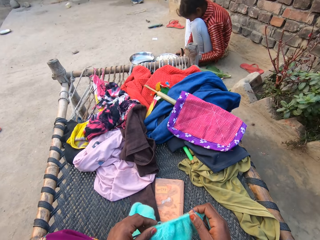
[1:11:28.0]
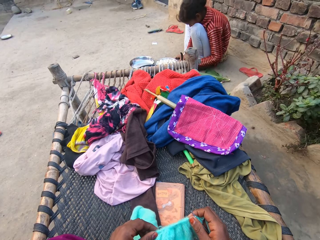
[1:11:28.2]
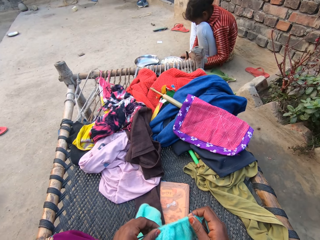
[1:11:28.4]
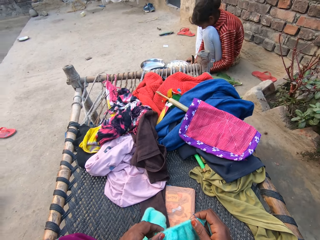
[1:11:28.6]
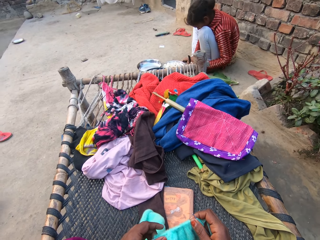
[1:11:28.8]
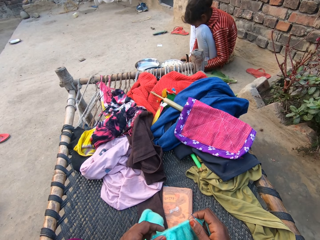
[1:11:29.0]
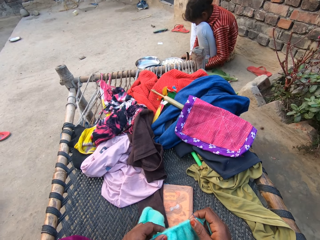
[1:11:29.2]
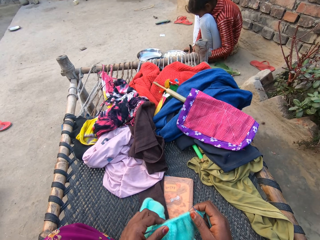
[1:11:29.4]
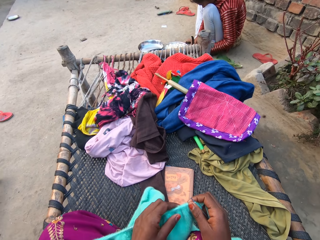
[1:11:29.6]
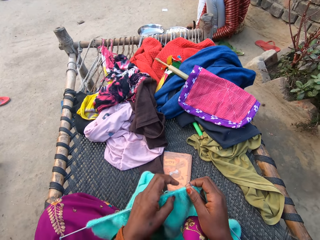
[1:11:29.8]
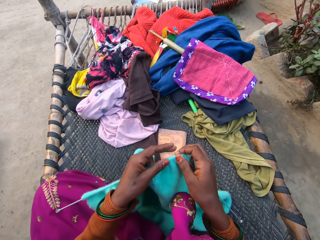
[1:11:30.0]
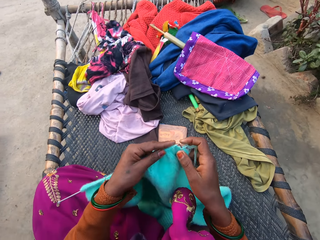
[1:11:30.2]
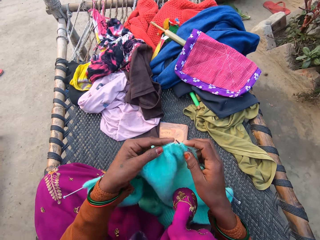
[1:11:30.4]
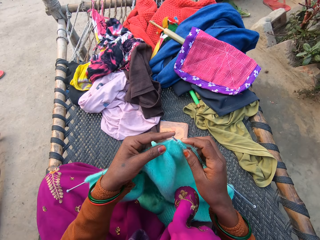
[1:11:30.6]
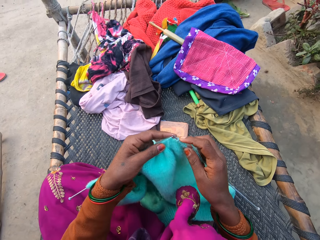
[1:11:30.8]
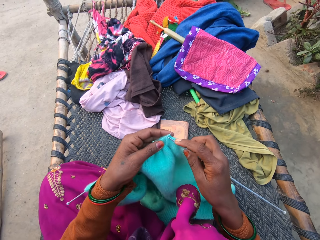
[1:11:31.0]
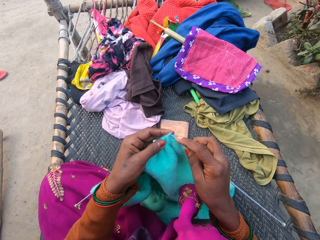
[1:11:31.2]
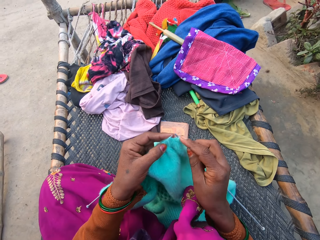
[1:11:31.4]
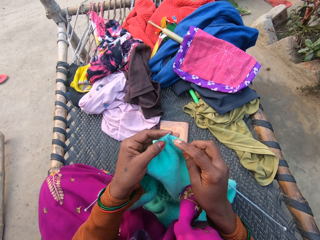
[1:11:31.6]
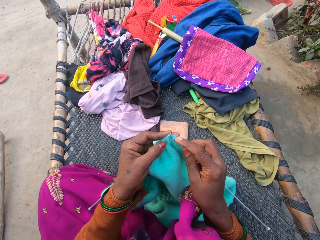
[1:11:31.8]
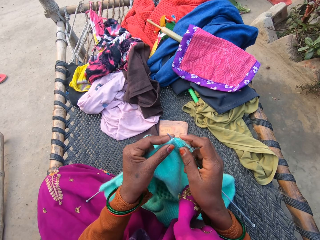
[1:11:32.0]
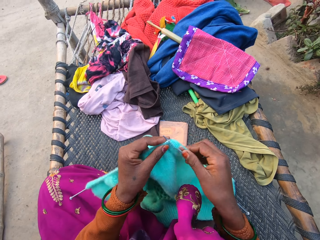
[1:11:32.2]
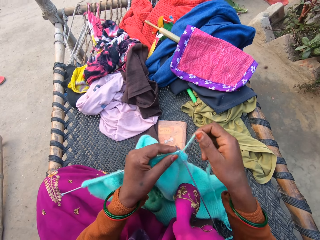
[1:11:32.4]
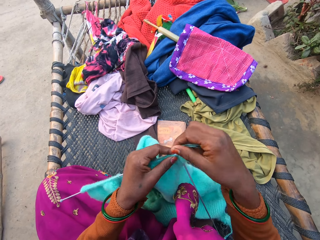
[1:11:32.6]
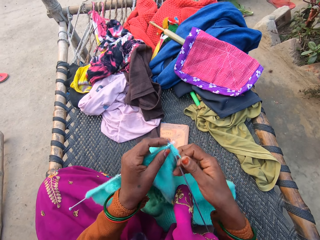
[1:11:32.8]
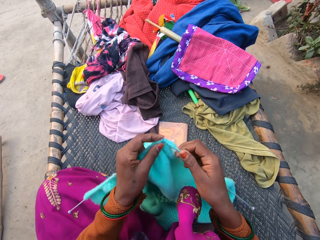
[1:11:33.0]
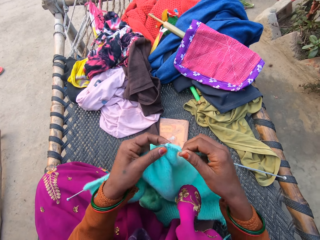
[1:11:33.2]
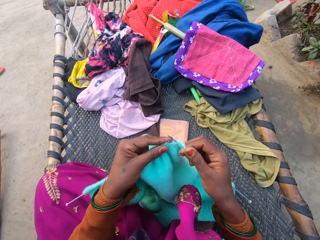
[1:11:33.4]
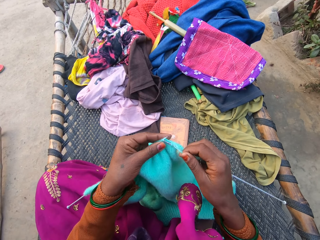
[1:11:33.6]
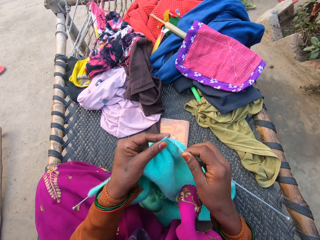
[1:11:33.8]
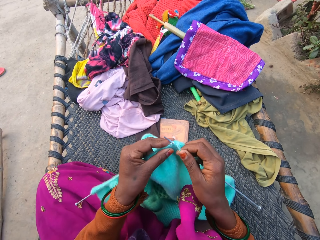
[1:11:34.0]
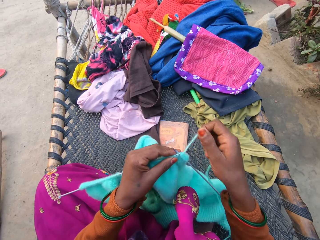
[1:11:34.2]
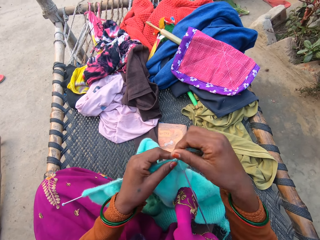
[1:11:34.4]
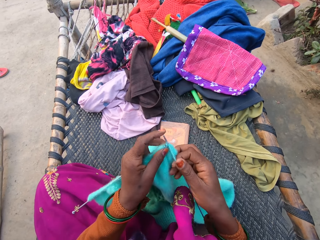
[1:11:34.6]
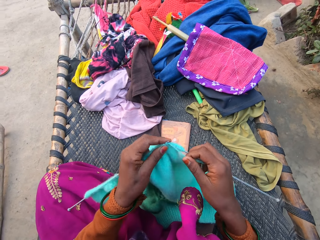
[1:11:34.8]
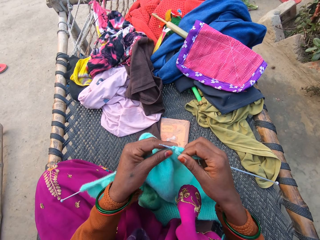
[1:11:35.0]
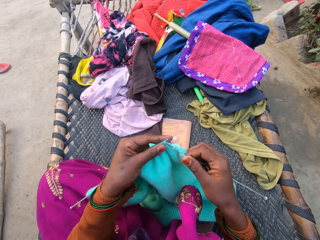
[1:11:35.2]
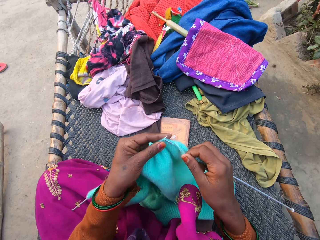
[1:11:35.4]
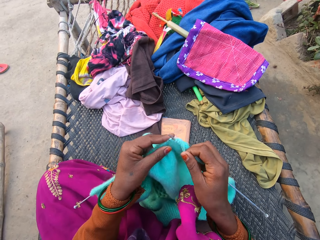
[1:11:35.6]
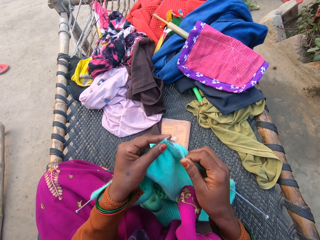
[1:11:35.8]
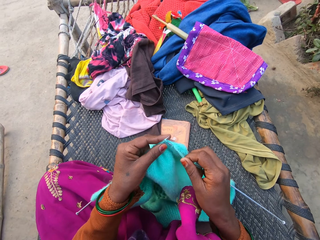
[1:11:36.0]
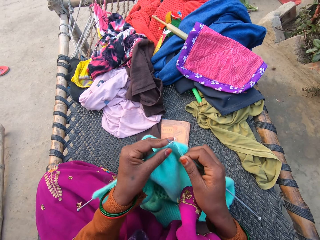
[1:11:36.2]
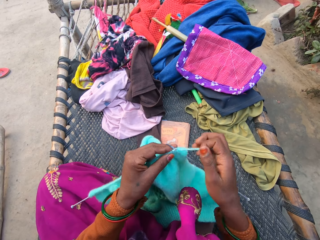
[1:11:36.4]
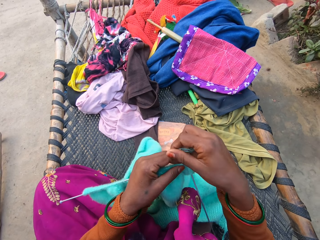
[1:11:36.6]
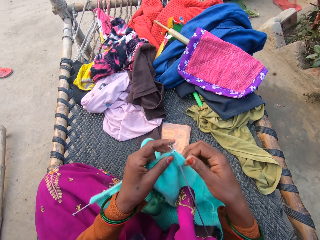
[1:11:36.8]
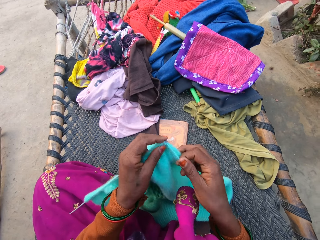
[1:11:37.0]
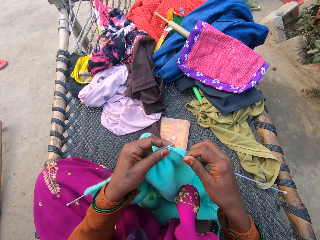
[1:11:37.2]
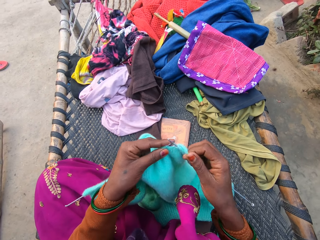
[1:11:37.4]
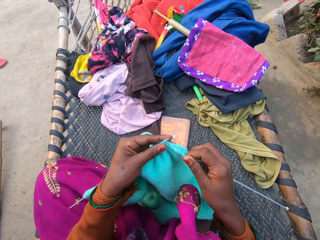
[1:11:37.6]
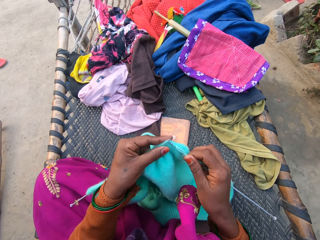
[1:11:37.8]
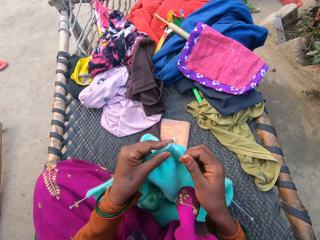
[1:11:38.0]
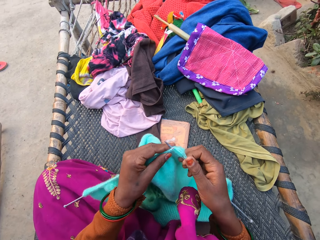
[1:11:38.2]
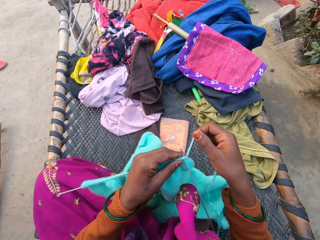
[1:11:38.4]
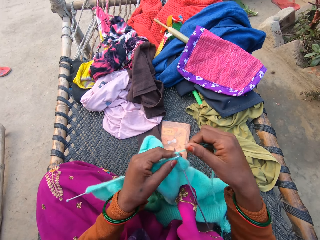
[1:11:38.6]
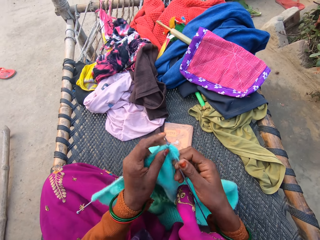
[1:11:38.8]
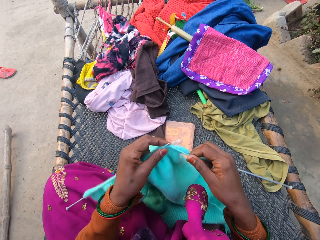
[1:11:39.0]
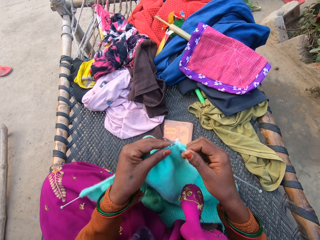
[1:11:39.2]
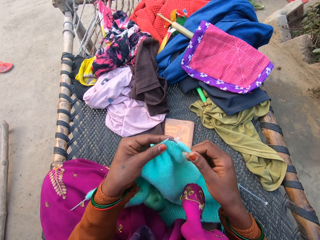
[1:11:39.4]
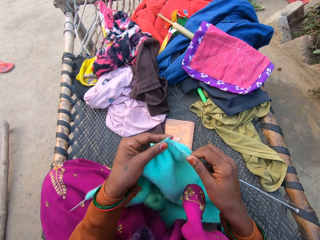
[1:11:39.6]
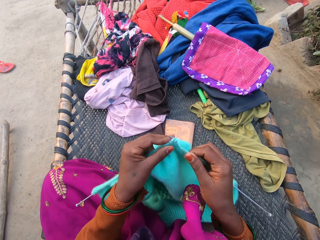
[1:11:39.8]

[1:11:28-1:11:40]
The camera wearer lifts her head. A girl cuts vegetables. The camera wearer knits the sweater with the pair of knitting needles and wool in both hands.

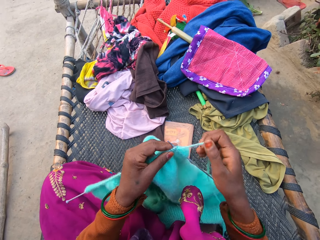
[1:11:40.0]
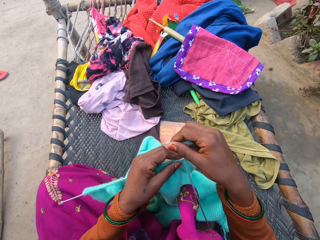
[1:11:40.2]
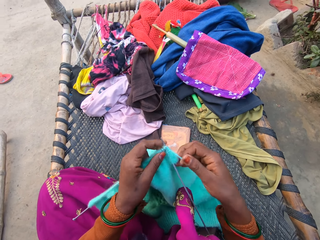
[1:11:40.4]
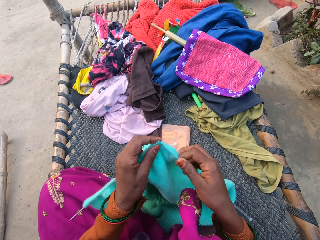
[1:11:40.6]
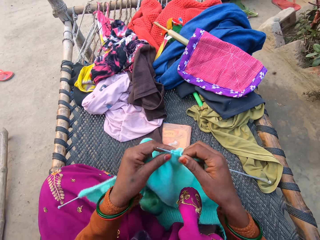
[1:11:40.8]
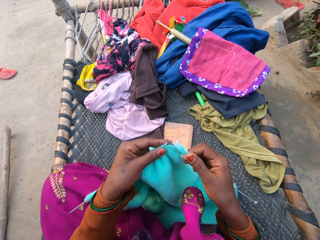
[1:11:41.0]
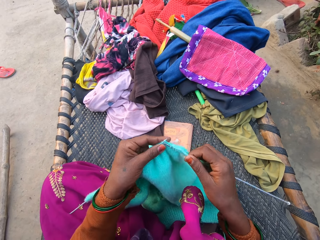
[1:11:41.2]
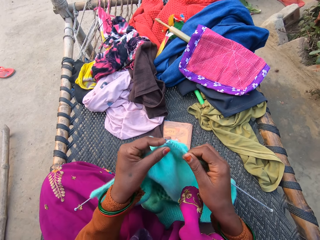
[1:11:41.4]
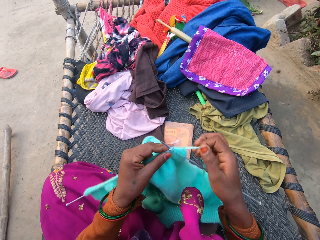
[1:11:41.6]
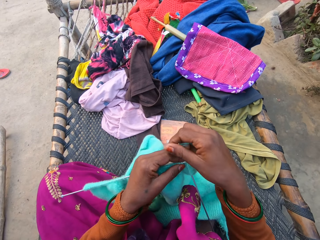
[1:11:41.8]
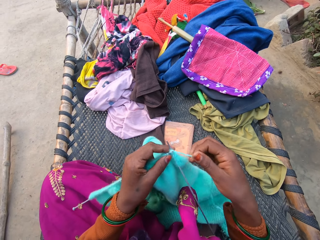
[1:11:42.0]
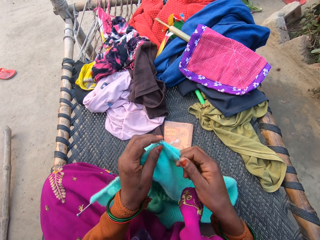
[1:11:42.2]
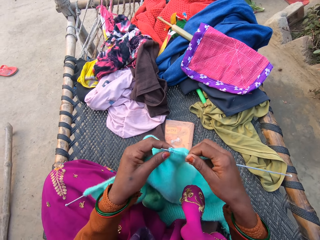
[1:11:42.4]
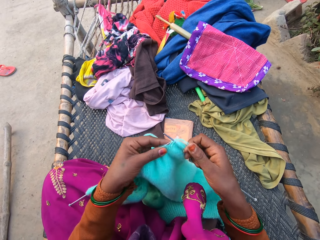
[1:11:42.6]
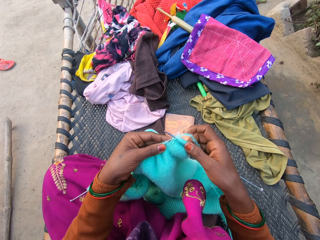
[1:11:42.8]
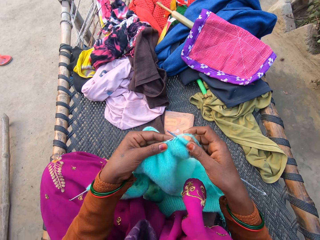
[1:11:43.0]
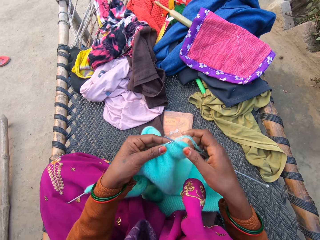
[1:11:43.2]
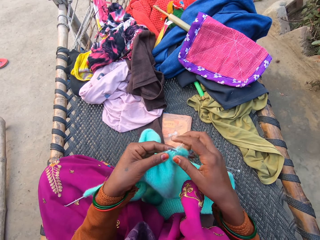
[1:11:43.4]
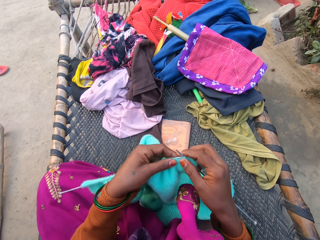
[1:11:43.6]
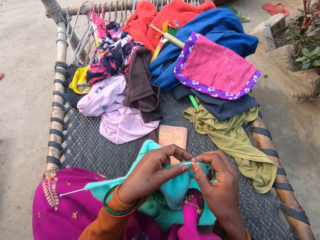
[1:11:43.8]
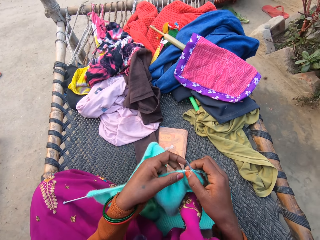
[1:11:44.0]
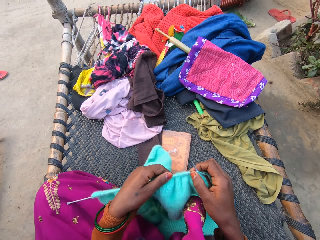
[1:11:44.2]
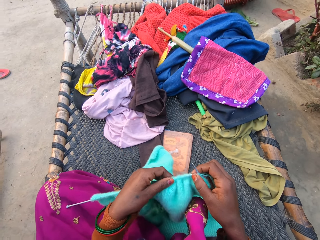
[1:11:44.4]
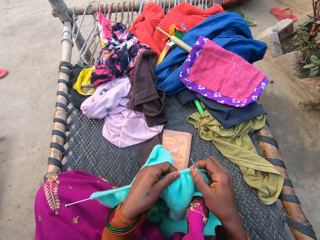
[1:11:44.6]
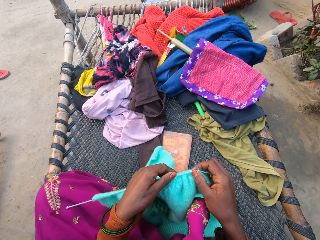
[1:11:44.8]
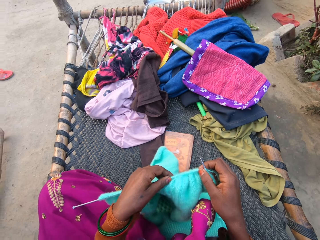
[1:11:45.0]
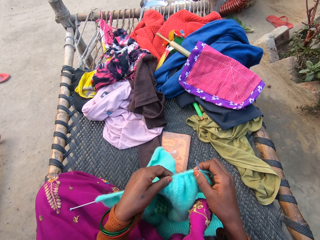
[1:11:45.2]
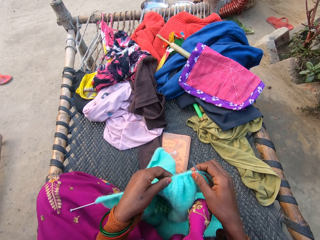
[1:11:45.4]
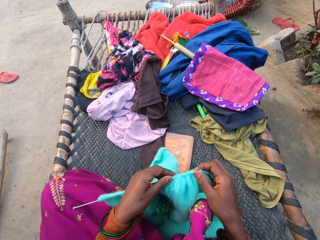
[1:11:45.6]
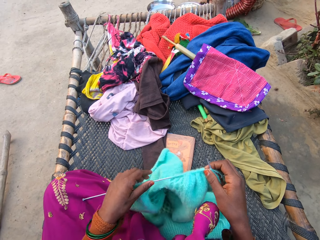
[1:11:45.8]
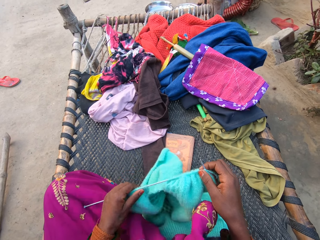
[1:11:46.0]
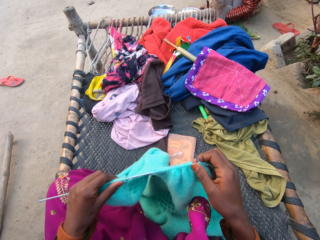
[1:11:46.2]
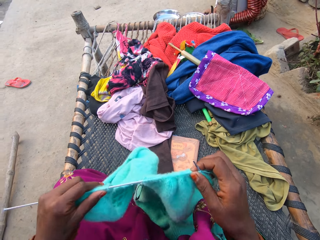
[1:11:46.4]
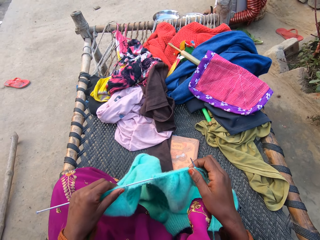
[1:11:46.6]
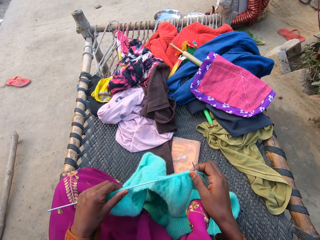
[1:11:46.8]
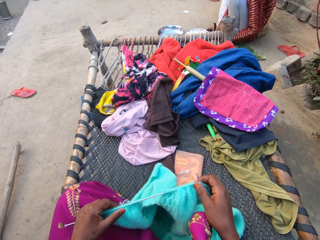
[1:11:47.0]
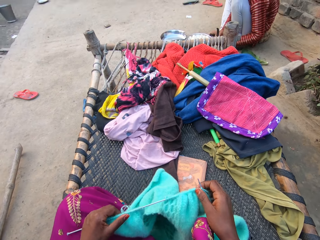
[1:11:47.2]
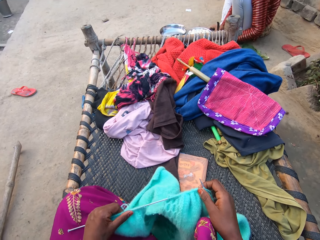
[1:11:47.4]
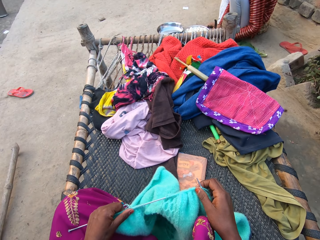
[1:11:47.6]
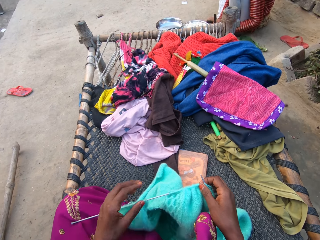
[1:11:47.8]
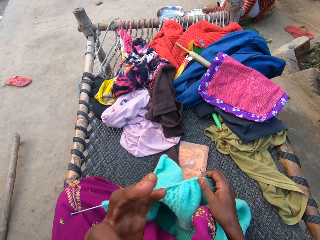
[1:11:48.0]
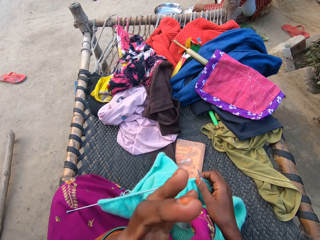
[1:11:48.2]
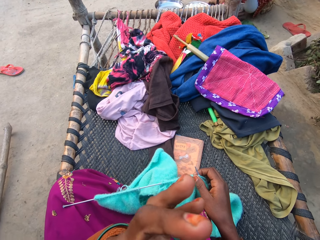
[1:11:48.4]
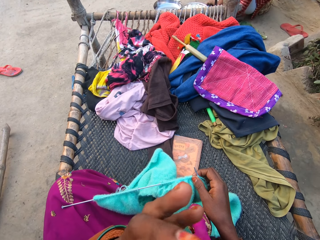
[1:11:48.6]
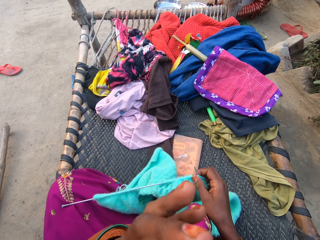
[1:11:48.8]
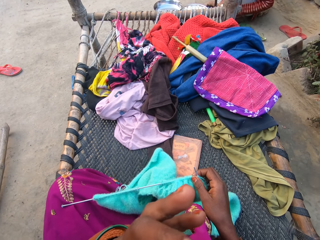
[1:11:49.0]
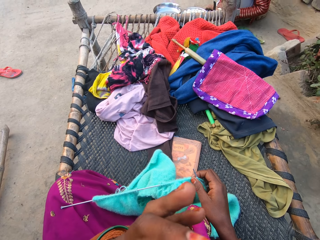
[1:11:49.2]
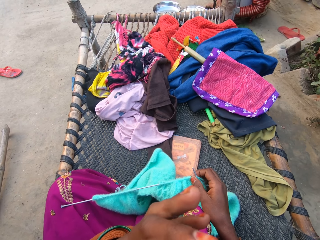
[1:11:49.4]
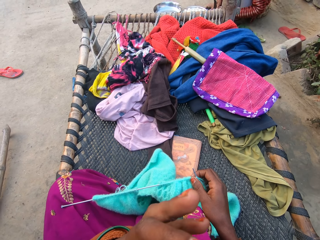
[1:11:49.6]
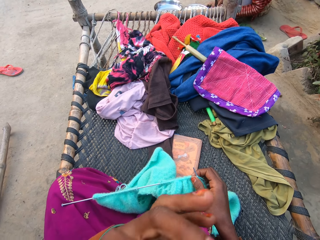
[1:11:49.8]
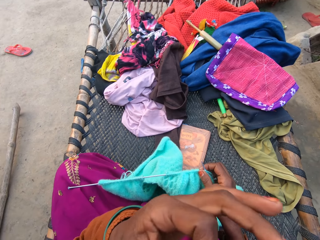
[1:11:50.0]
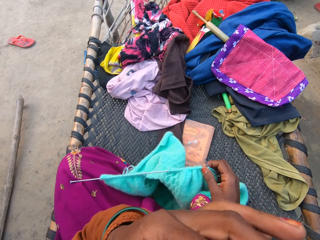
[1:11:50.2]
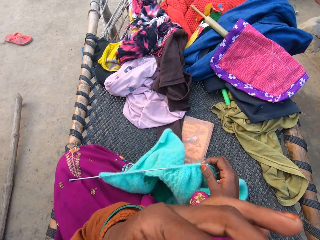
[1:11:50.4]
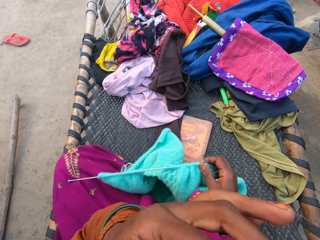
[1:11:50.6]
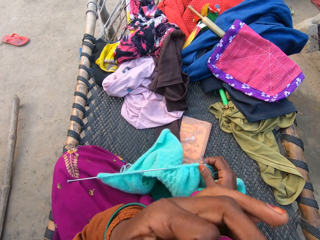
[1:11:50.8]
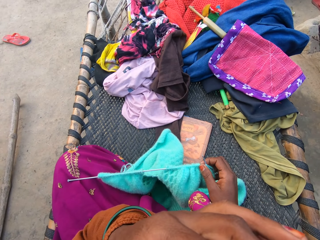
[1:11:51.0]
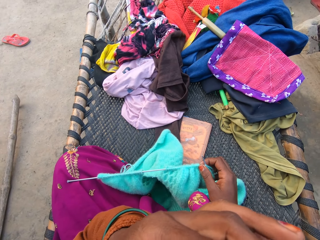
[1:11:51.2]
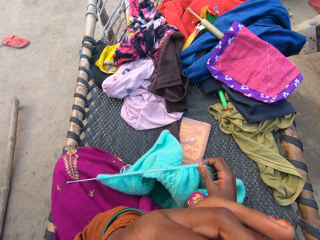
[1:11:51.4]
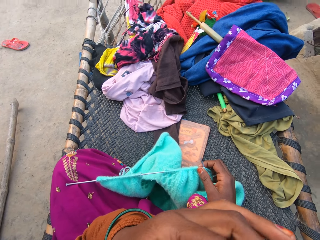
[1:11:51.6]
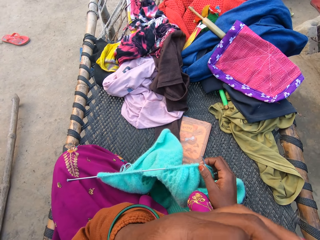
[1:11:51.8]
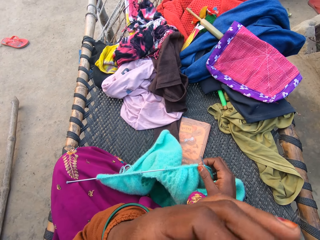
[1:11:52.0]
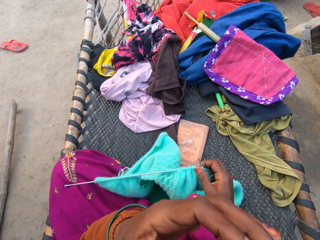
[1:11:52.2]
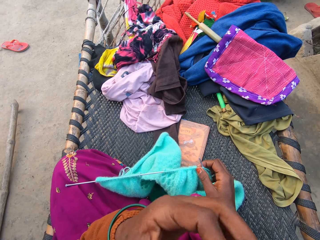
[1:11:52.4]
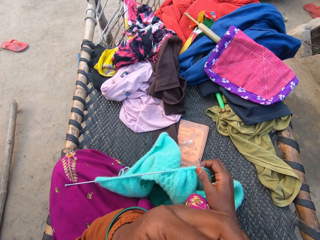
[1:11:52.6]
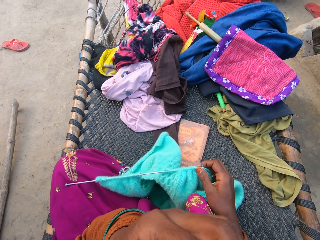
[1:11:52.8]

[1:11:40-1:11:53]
The camera wearer adjusts the sweater with her left hand. She touches a fabric, lifts the fabric and lowers the fabric. She touches her face with her left hand. She raises her hand. She does something.
